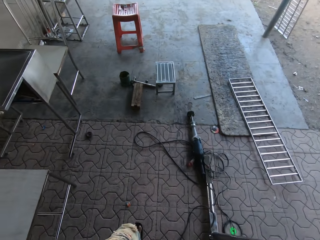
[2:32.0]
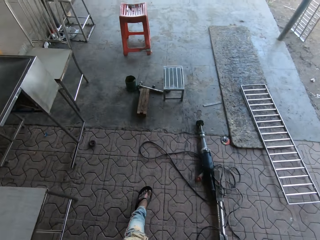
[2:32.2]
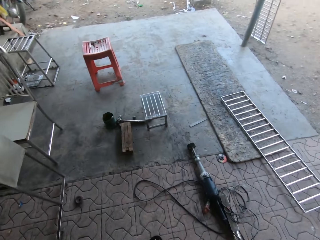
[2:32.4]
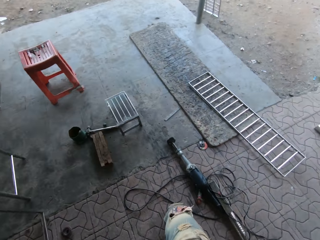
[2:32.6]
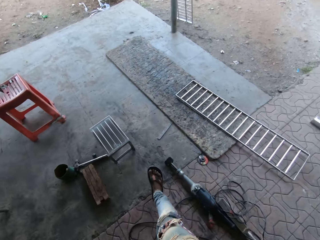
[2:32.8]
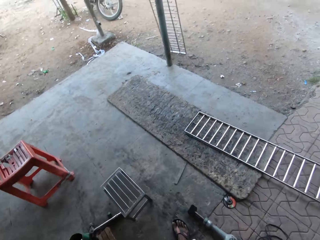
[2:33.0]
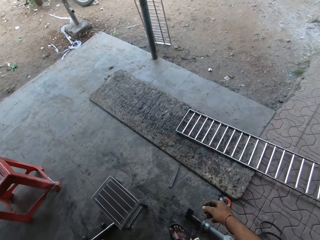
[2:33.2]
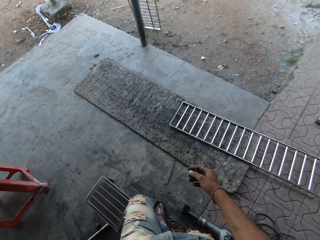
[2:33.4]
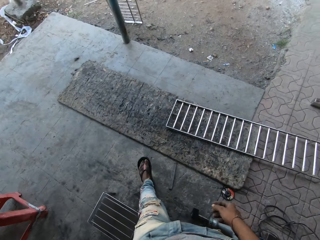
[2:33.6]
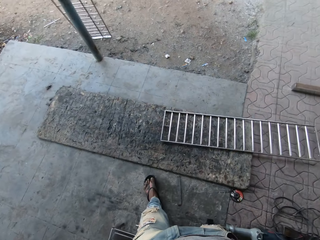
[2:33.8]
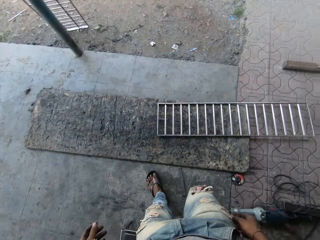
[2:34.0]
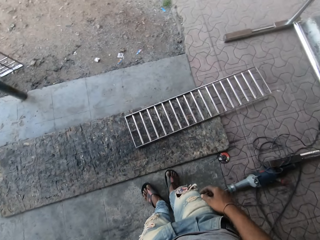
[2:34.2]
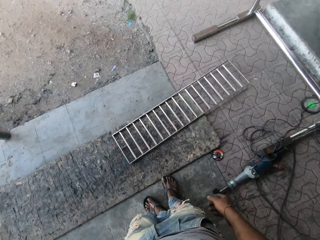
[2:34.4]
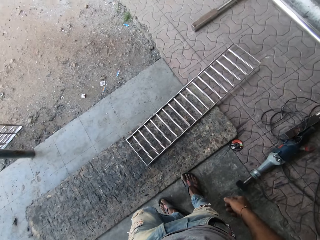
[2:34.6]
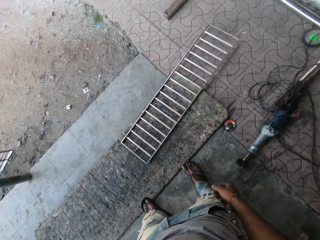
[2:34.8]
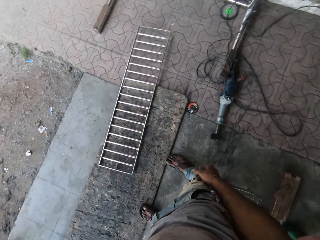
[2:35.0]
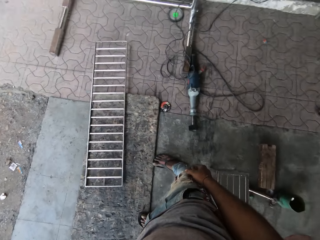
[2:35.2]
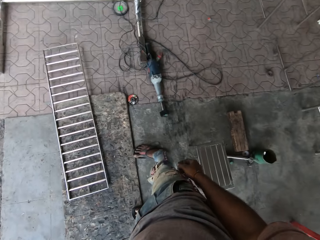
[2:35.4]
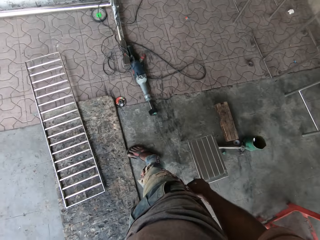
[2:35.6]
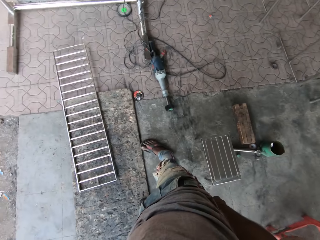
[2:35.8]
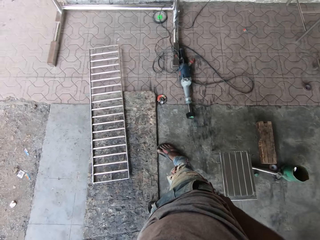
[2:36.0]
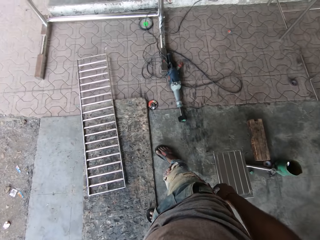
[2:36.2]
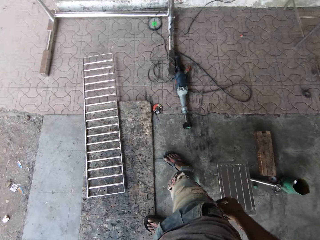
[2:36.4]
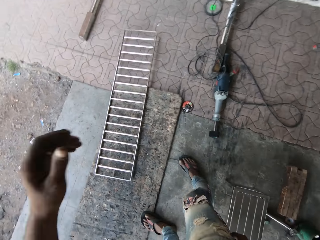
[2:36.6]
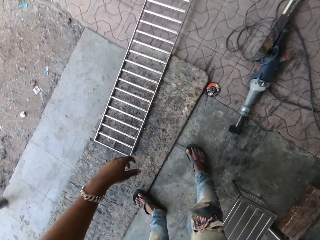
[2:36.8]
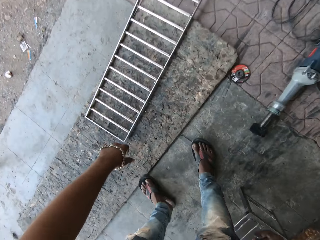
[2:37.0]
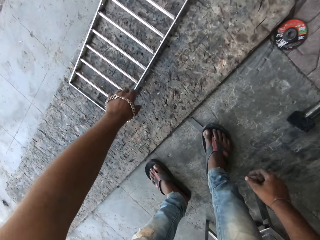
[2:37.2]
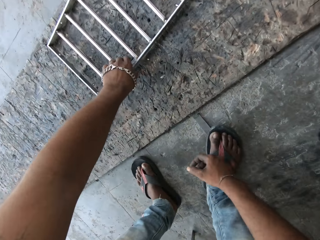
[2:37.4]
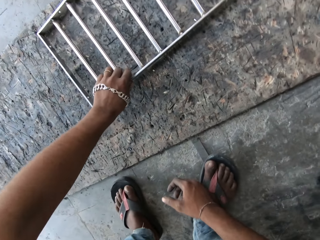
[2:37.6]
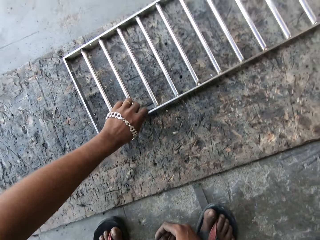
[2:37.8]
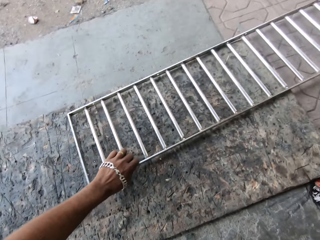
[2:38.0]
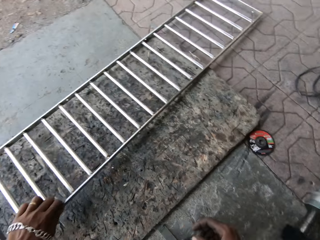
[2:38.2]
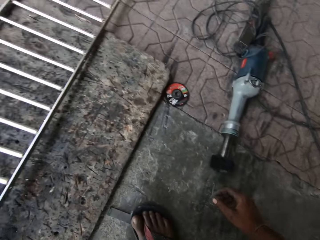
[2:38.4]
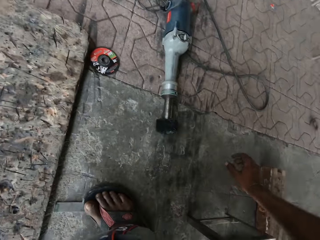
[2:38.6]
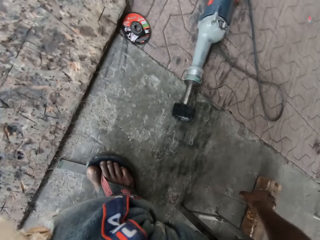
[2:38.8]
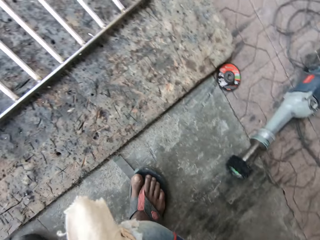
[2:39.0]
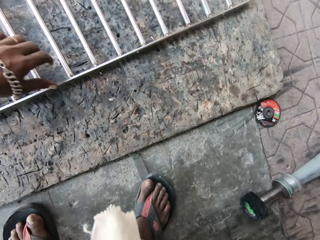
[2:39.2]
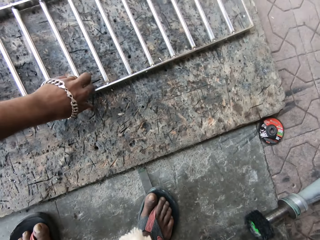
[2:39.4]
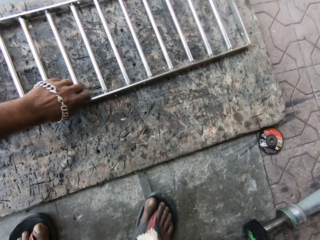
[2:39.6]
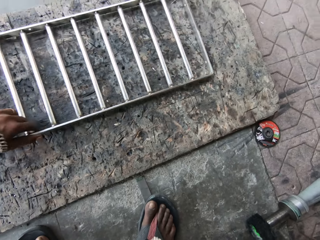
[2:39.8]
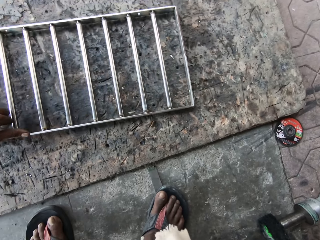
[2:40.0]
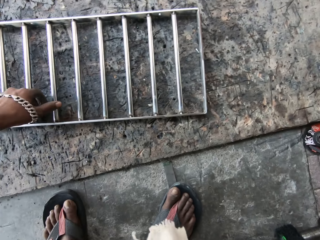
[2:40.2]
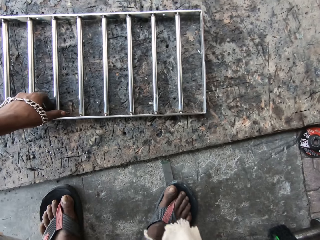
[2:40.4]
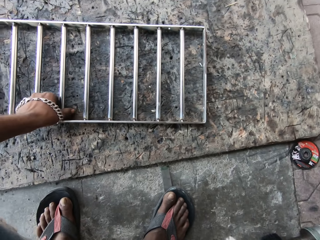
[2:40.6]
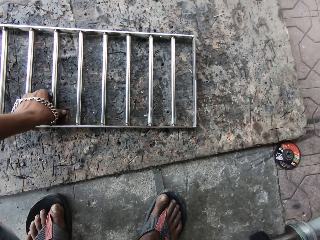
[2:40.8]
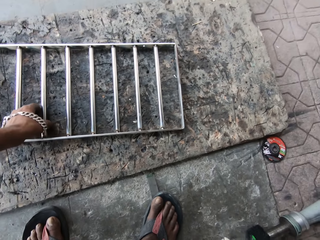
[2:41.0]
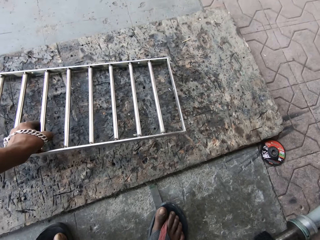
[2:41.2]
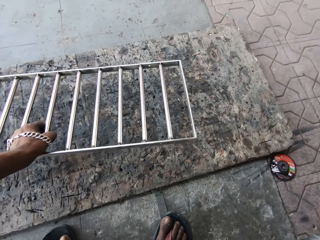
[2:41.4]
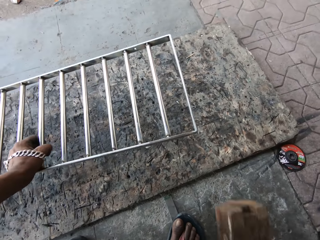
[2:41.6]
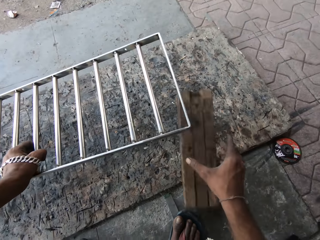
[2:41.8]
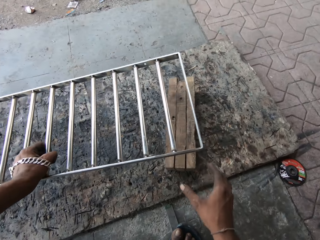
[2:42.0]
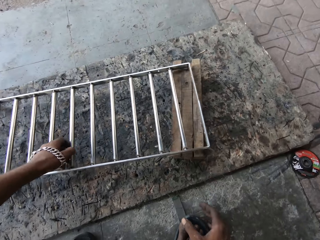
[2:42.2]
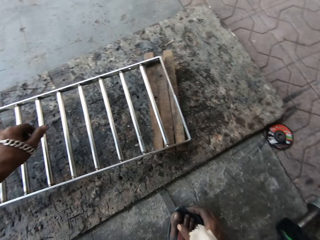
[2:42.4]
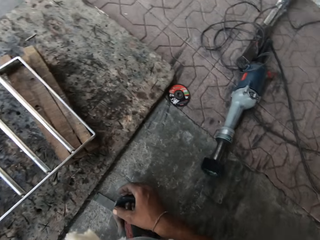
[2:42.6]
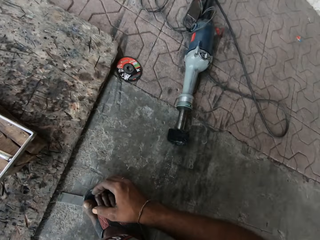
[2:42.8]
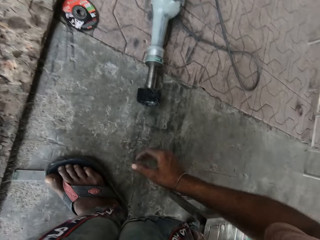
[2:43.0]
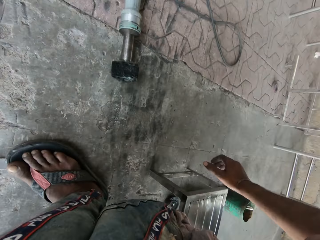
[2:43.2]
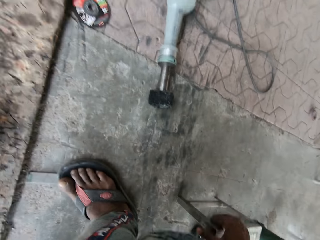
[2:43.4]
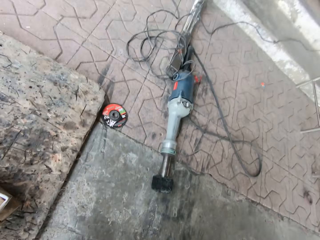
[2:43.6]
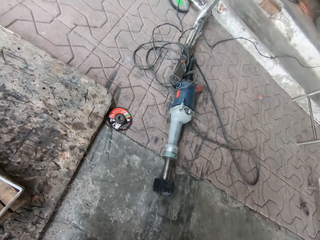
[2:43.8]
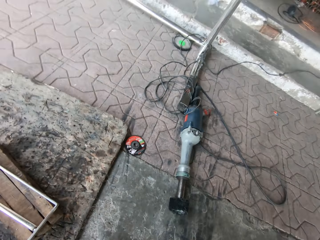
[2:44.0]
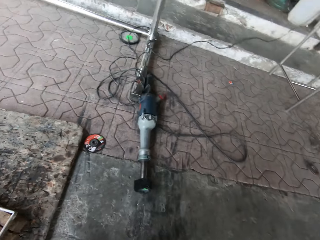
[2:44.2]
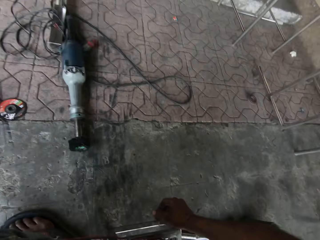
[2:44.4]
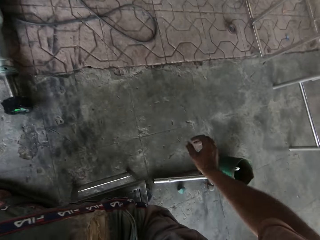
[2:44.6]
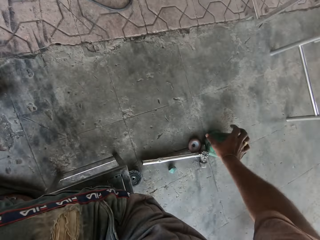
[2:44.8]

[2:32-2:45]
The camera wearer looks around. He sits on a stool. He moves the metallic baluster on the floor with his left hand. He takes a piece of wood from the floor with his right hand. He moves the metallic baluster on the floor with his left hand. He takes the metallic baluster on the floor with his left hand. He throws the piece of wood on the floor with his right hand. He drops the metallic baluster on the piece of wood with his left hand. He looks around.

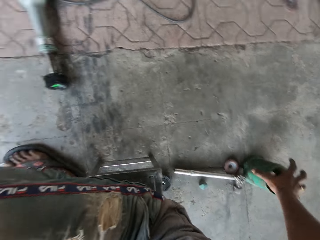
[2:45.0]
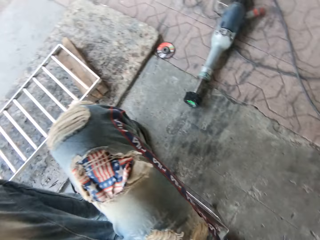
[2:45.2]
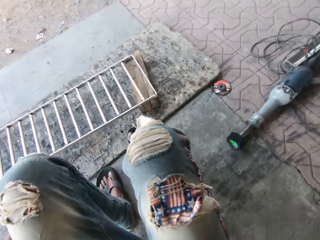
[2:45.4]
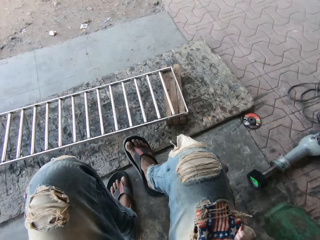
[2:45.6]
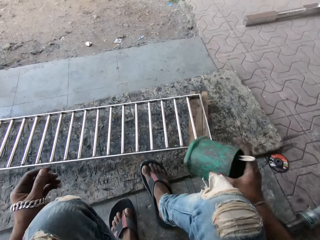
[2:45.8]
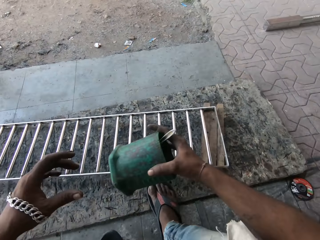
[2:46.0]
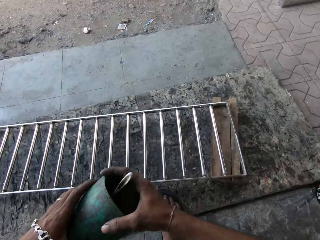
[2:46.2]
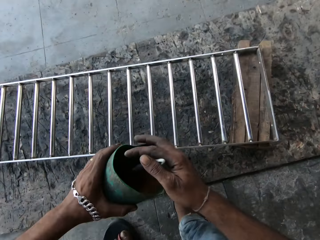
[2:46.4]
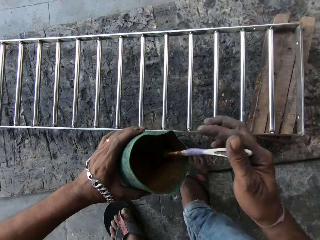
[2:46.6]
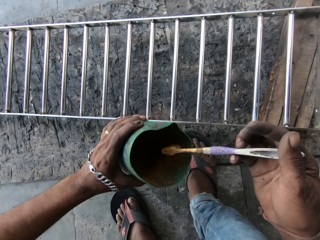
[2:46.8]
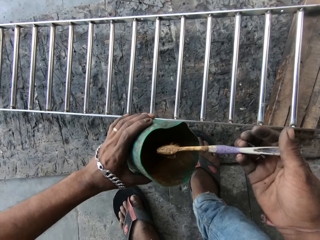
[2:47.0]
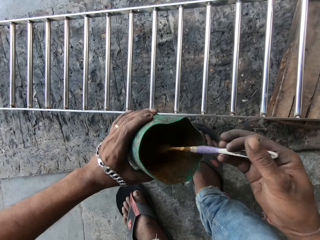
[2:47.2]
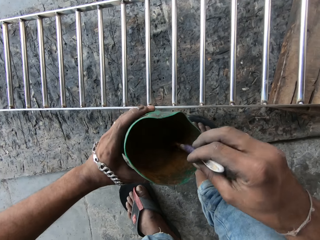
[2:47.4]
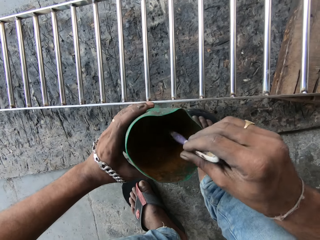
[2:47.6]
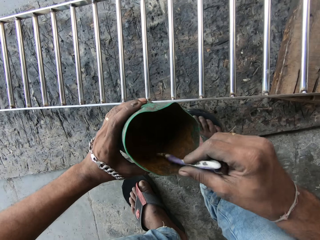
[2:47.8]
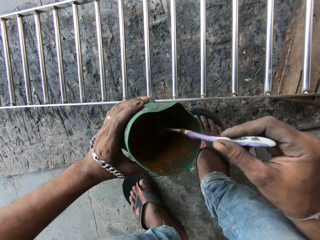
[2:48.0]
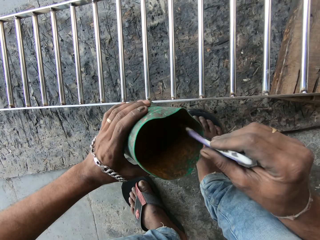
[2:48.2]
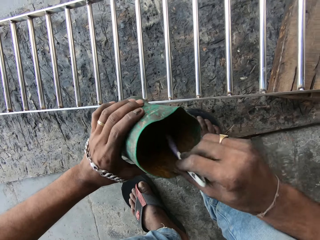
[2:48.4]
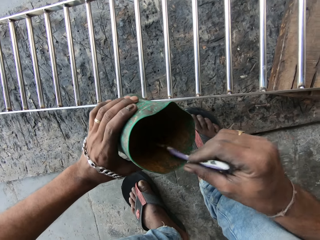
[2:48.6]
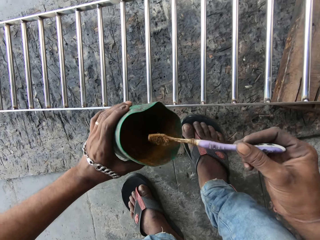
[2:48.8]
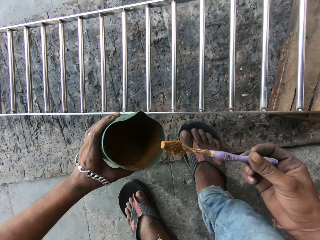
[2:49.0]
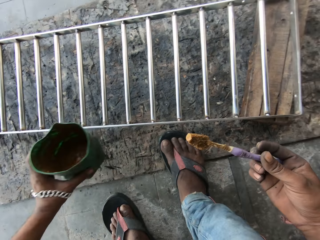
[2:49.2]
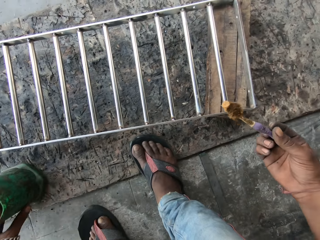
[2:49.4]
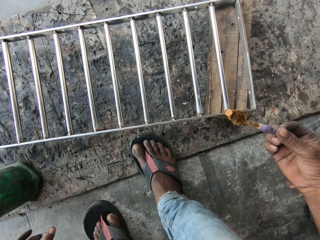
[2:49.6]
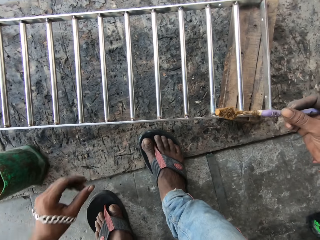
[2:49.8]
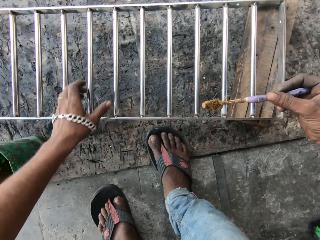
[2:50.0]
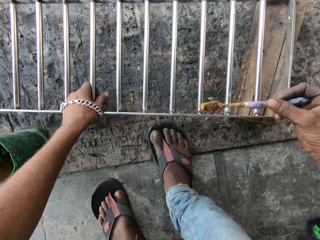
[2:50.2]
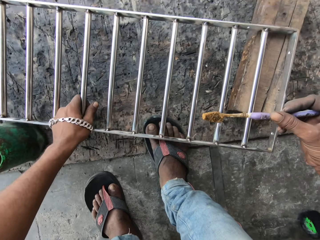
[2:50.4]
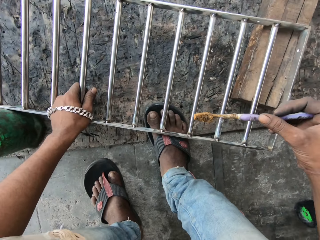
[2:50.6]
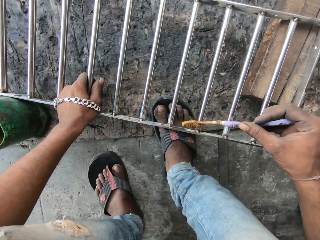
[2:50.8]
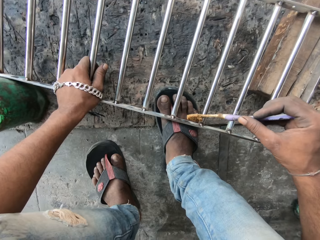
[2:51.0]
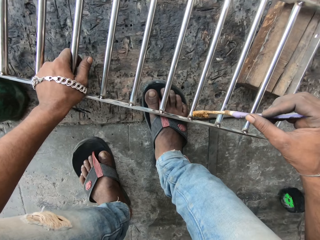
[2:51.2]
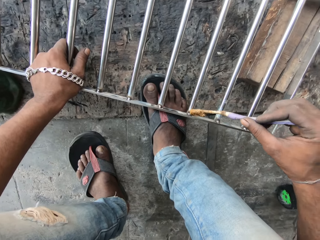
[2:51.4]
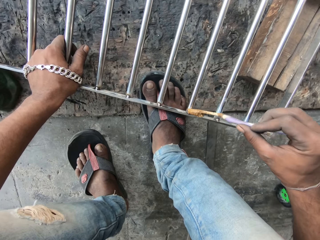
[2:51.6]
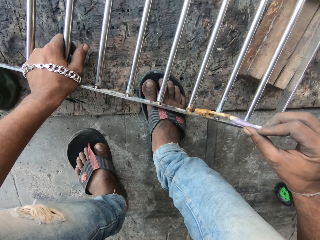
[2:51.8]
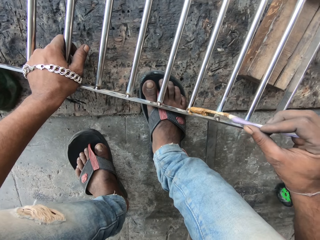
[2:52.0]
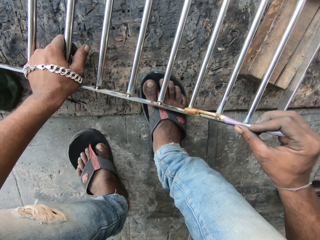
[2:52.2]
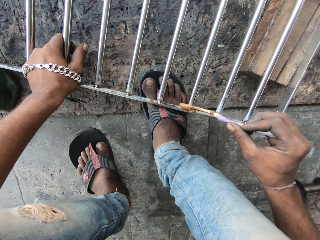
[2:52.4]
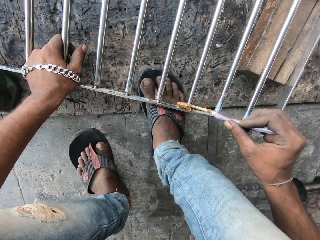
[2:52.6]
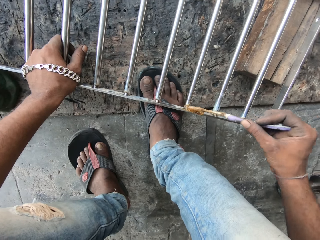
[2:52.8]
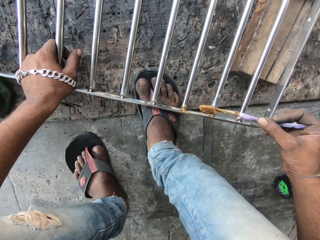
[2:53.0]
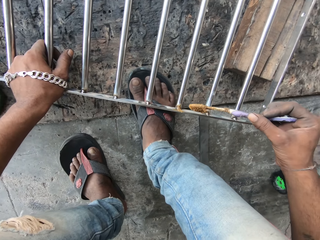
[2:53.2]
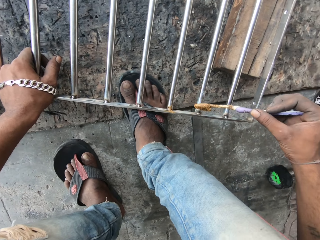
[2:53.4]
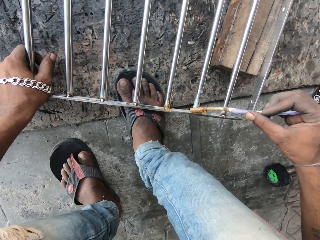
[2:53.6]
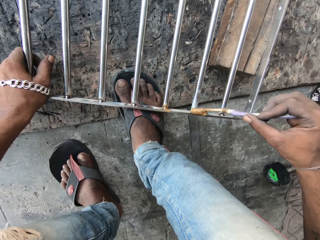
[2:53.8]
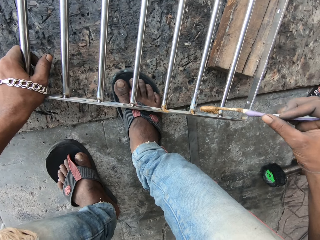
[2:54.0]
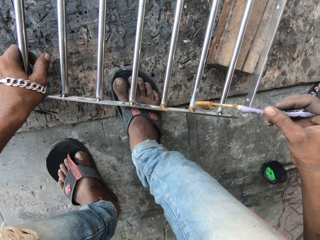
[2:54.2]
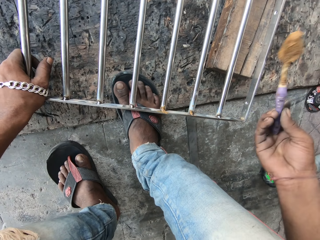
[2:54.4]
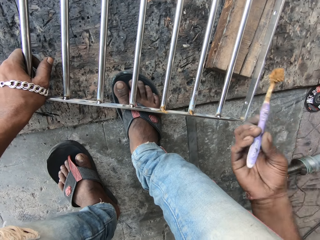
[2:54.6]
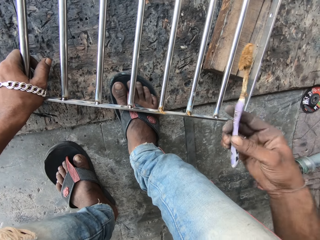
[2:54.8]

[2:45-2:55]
The camera wearer takes a container of flux from the floor with his right hand. He moves the container of flux from his right hand to his left hand. He removes a toothbrush from the container of flux in his left hand with his right hand. He dips the toothbrush into the container of flux with his right hand. He removes the toothbrush from the container of flux in his left hand with his right hand. He drops the container of flux on the floor with his left hand. He holds the metallic baluster on the floor with his left hand. He moves the metallic baluster on the floor with his left hand. He applies flux from the toothbrush on the metallic baluster with his right hand.
